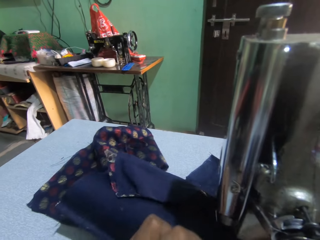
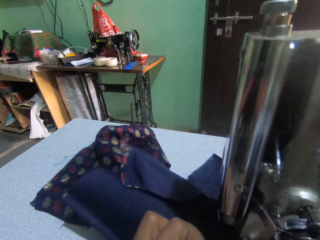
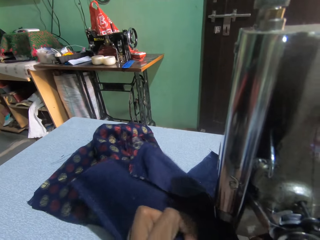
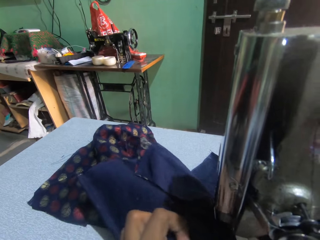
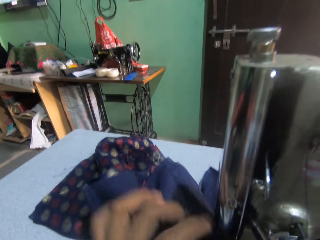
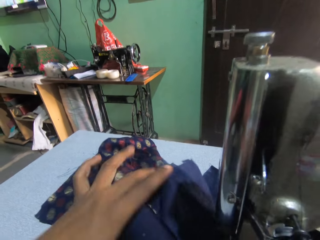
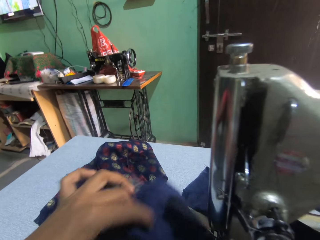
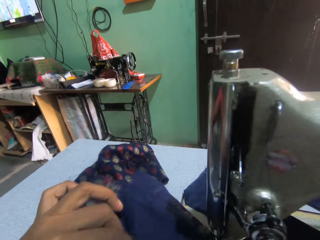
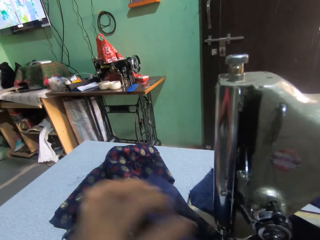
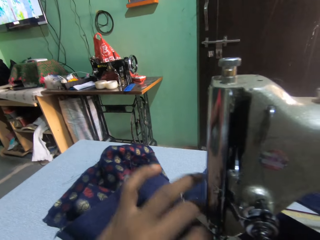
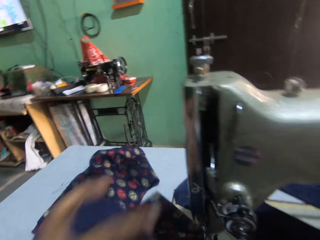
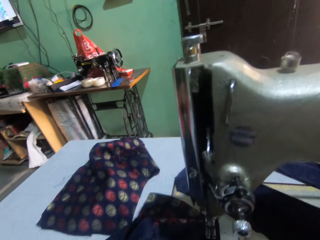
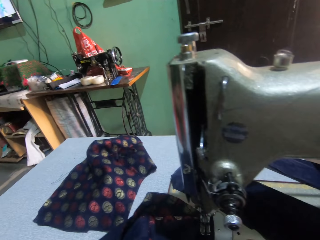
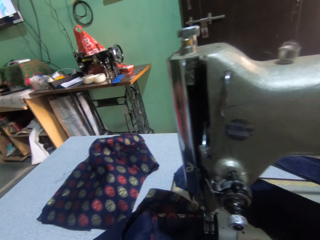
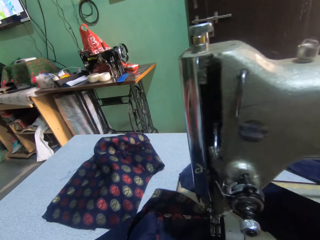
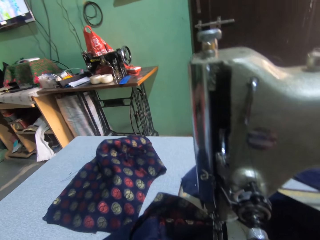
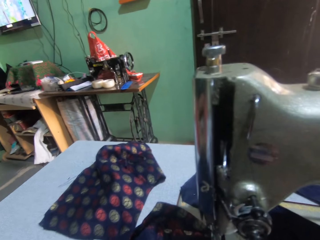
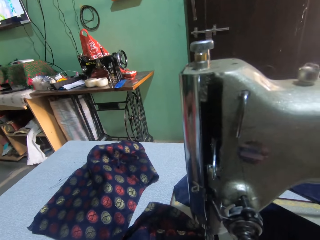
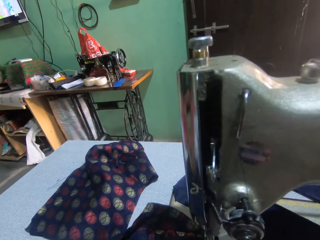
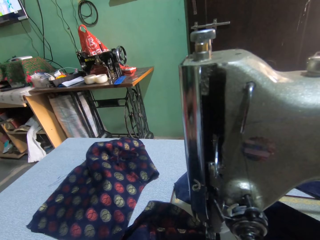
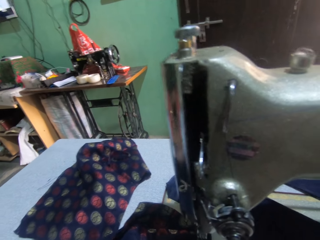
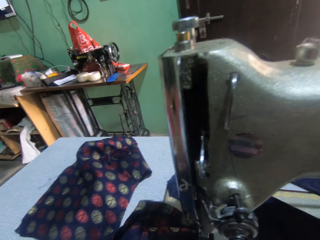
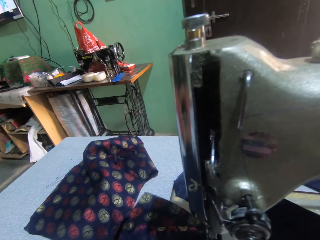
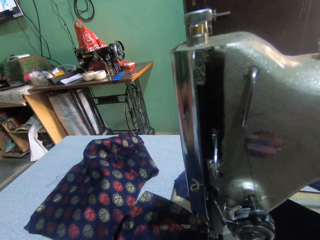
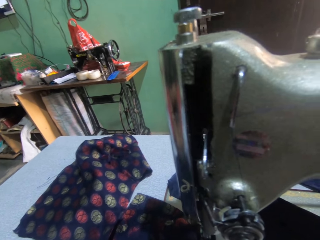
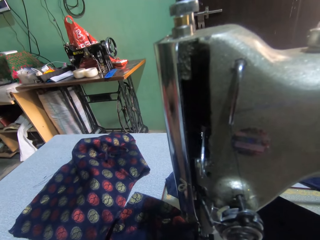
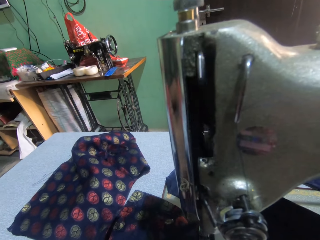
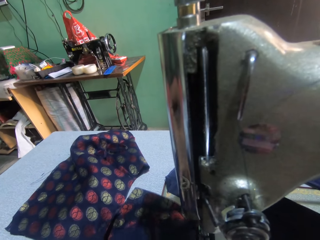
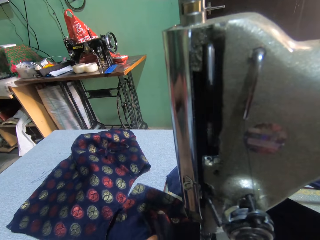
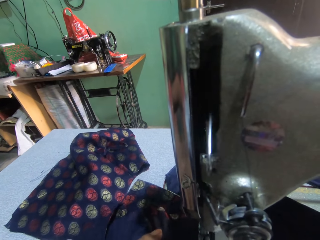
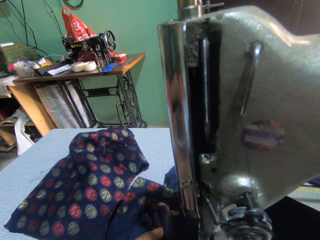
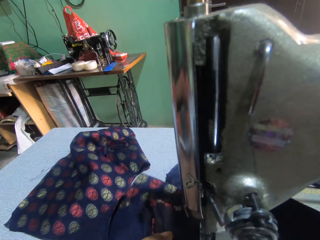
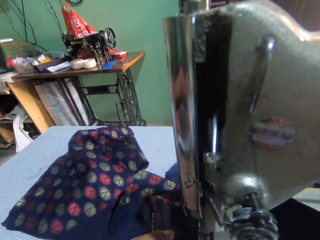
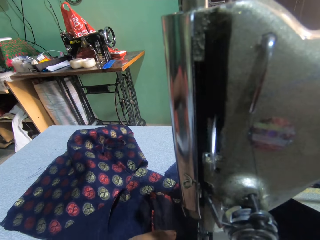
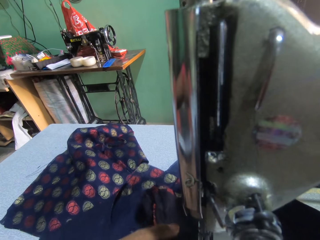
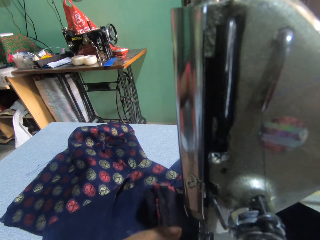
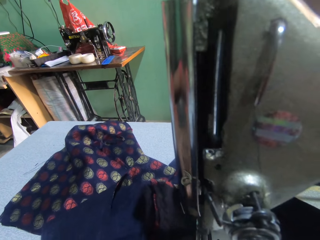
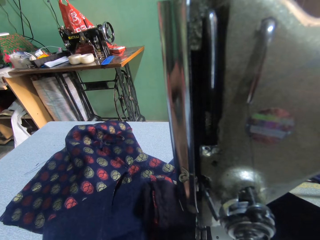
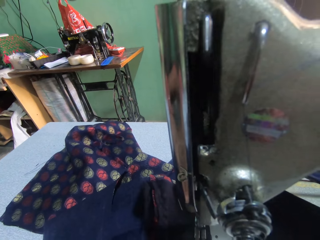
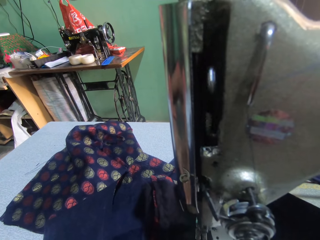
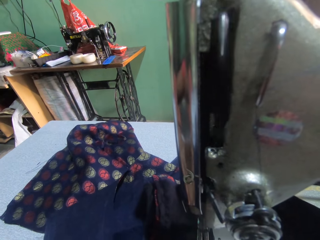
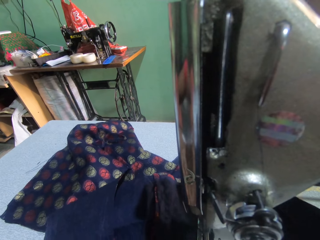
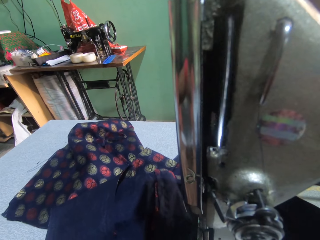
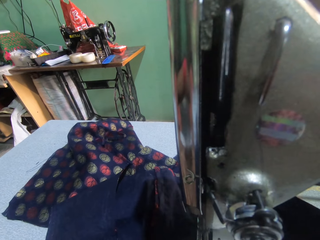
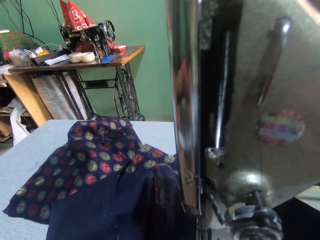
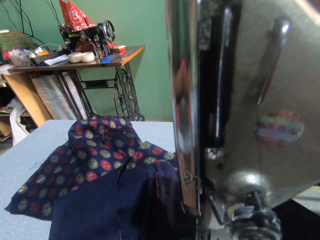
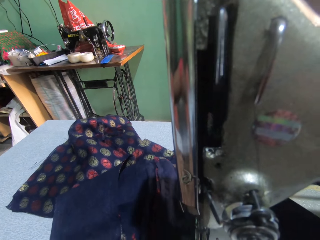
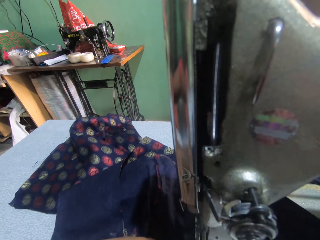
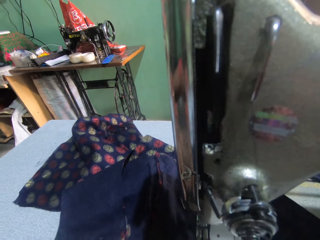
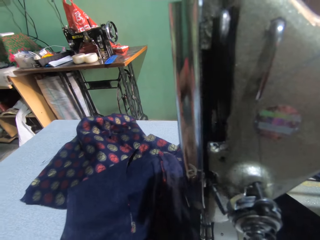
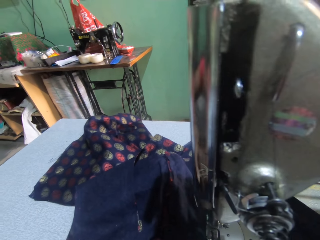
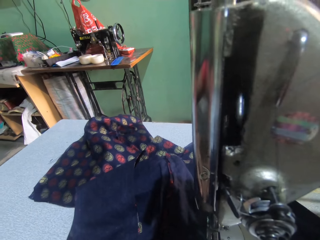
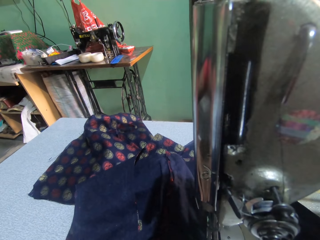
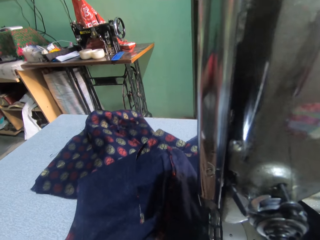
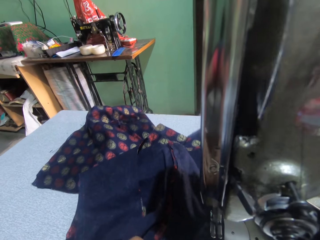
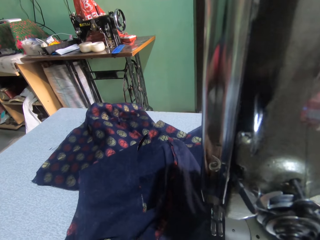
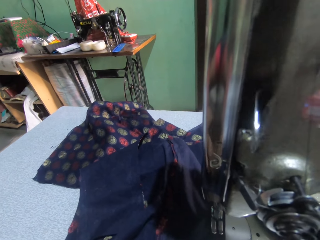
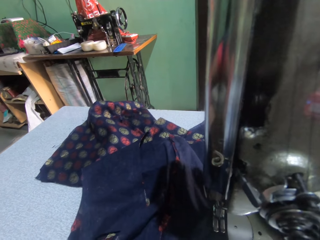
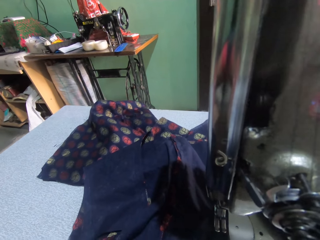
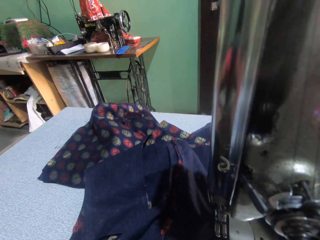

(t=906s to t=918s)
The camera wearer sews a cloth on a sewing machine.

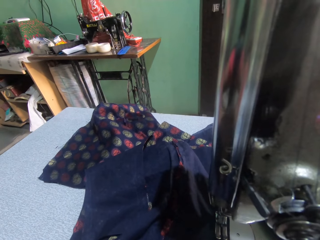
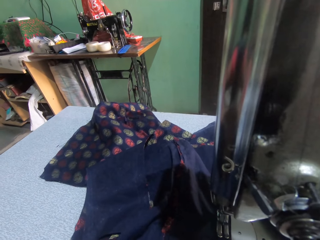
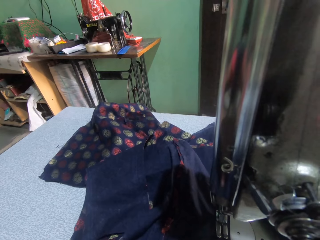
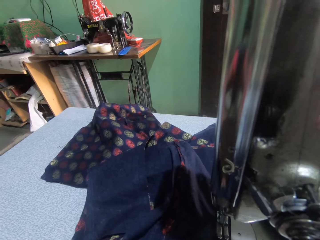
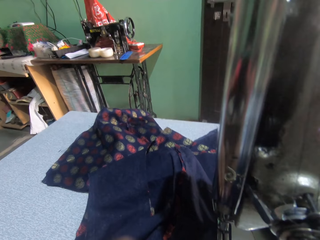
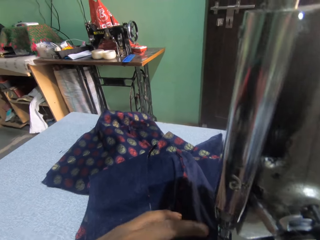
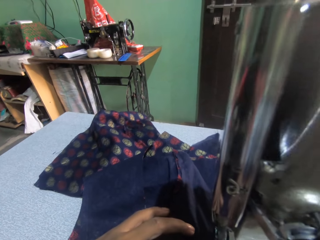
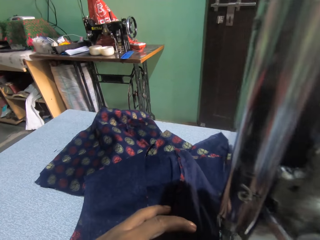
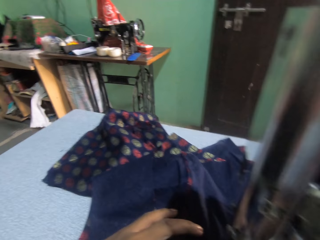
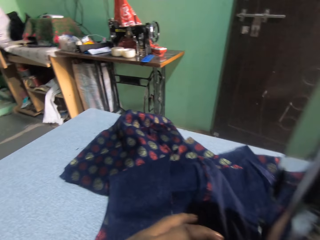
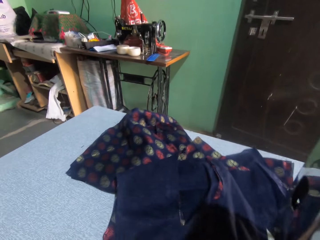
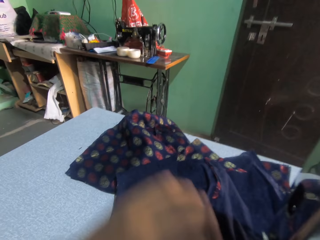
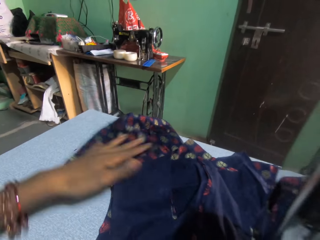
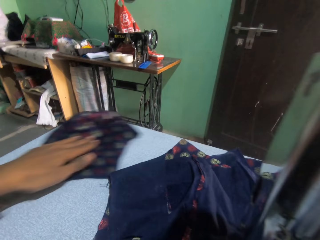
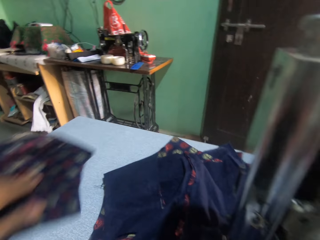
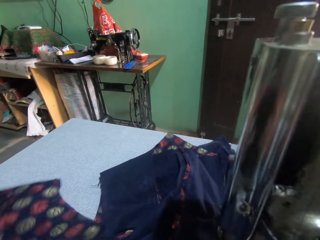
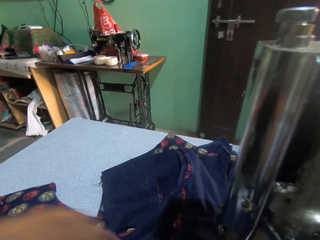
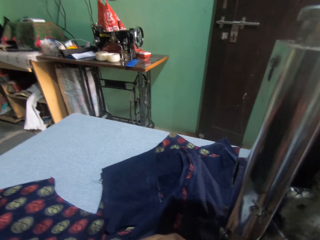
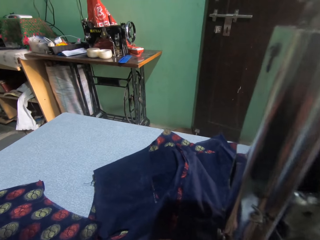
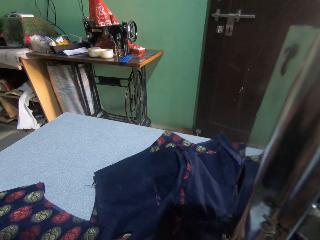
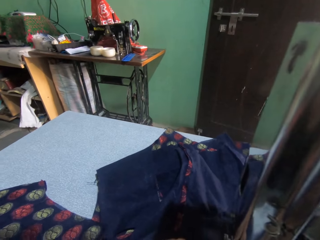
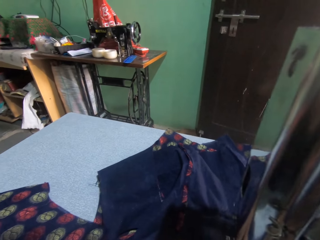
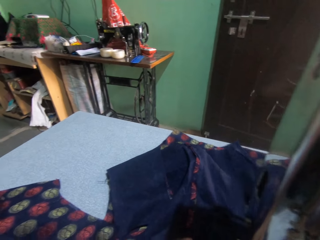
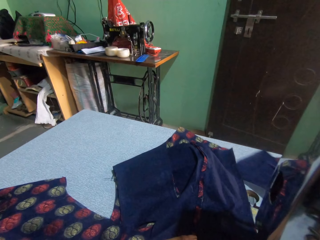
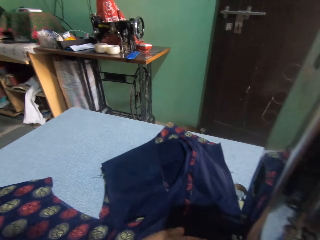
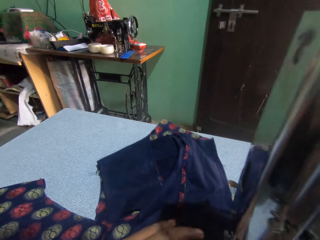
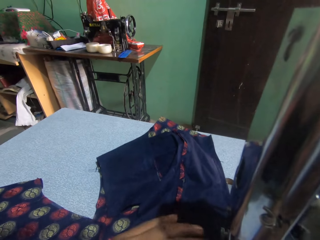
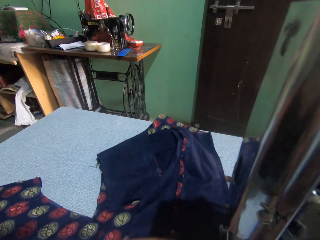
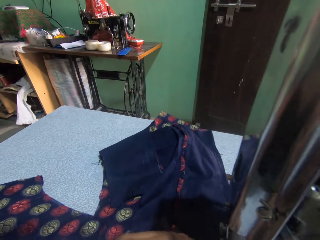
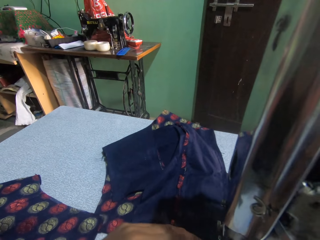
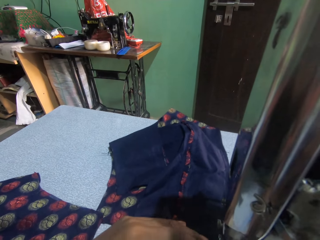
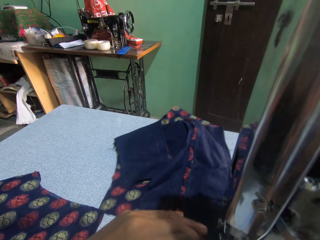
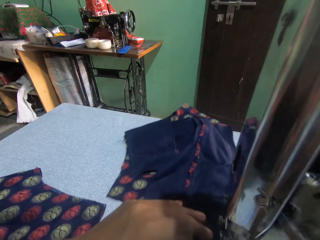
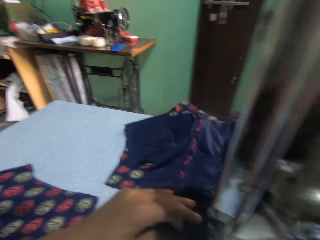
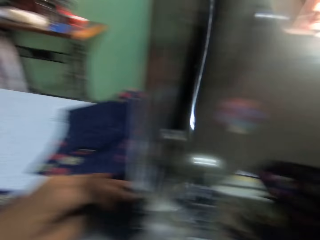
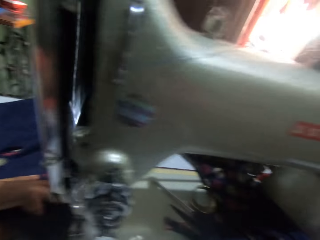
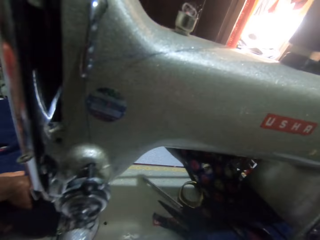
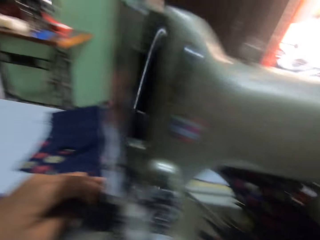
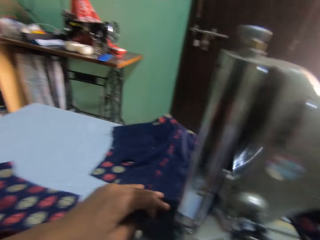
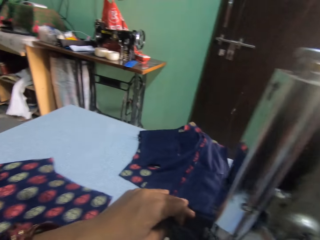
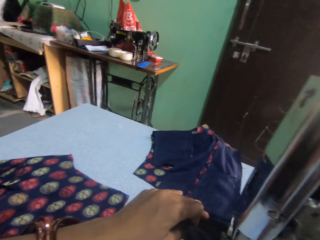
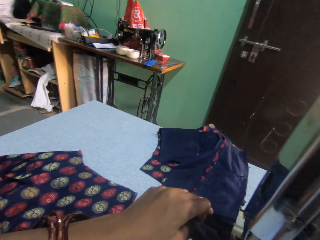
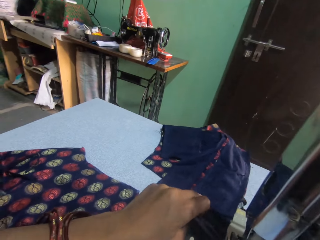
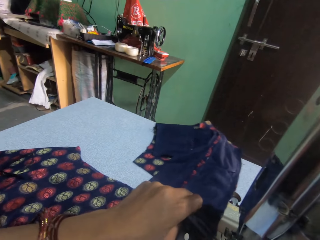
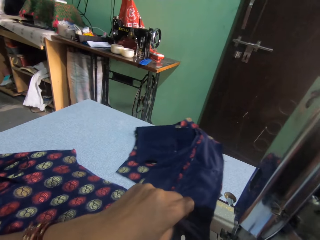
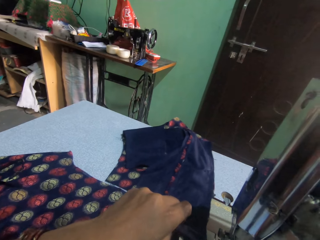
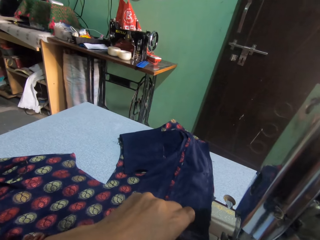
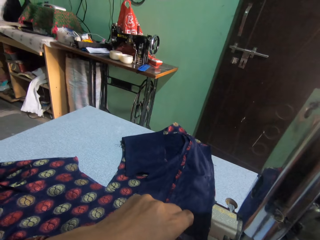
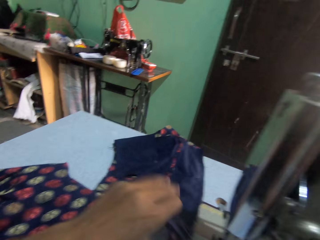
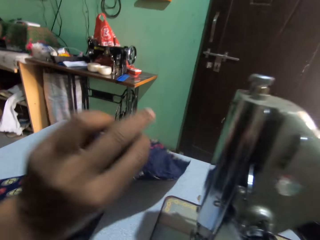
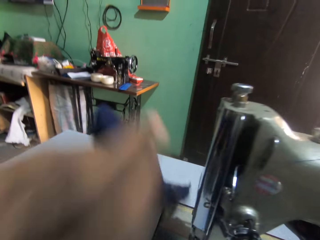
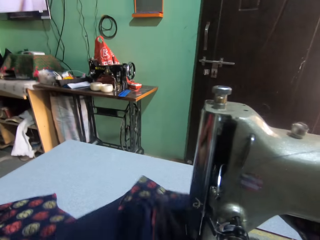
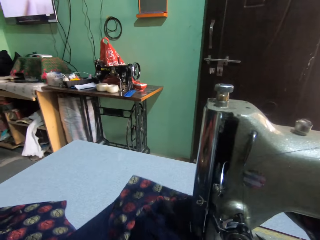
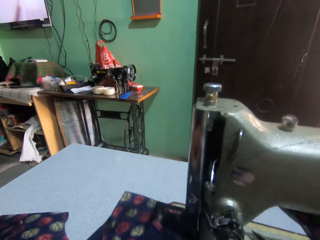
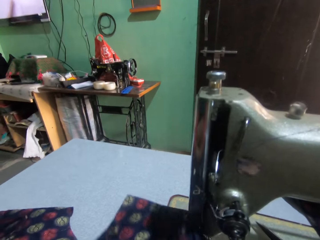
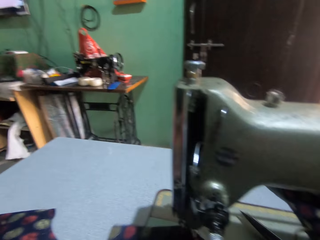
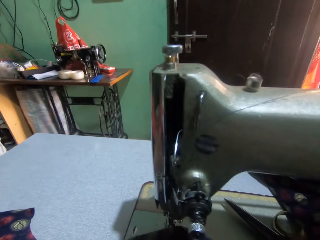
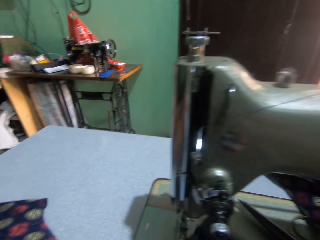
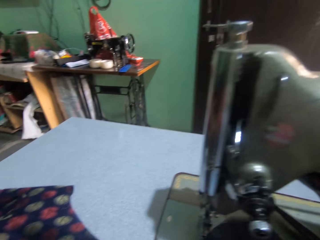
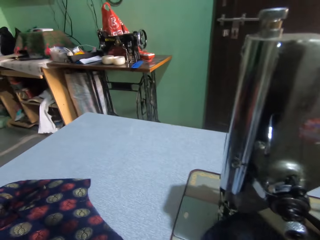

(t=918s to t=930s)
The camera wearer moves a cloth on a sewing machine. They sew the cloth on the sewing machine. They move the cloth on the sewing machine.
